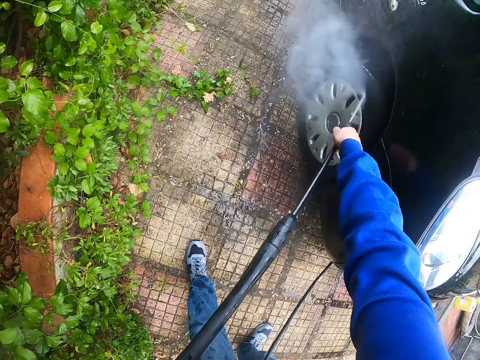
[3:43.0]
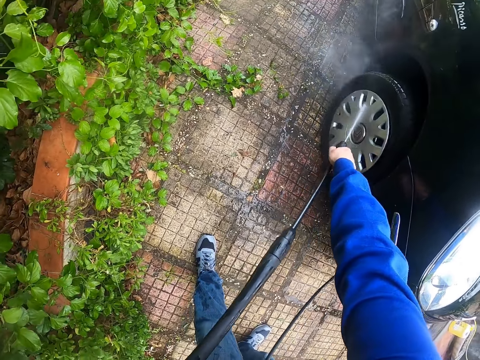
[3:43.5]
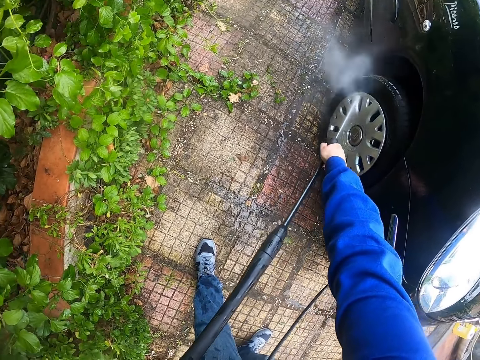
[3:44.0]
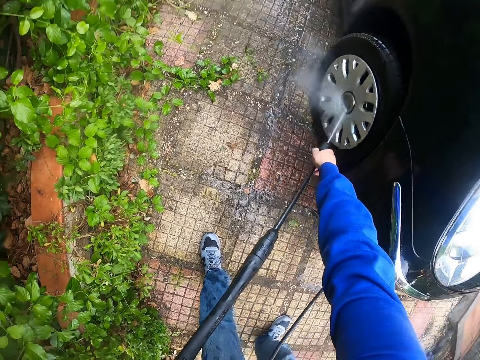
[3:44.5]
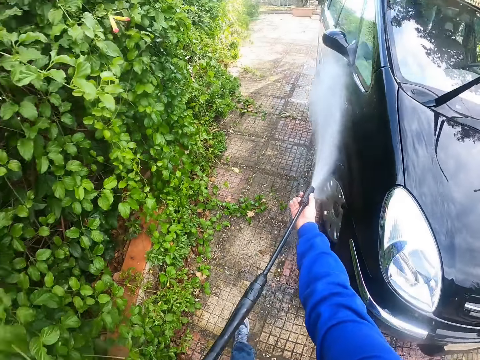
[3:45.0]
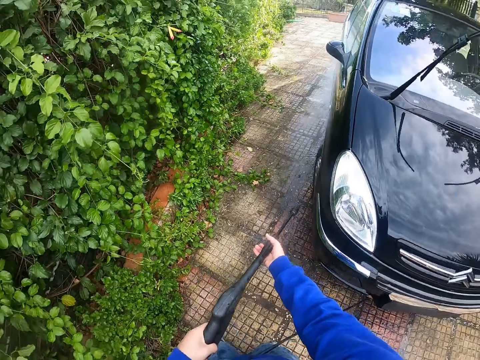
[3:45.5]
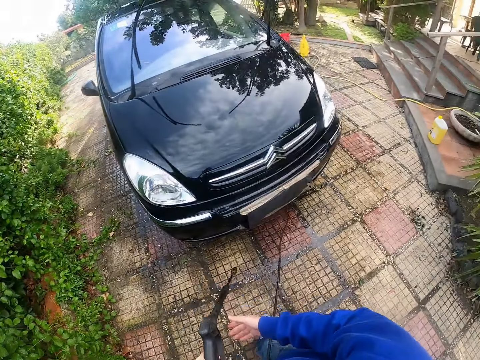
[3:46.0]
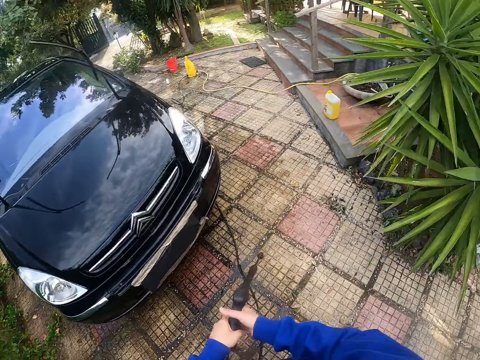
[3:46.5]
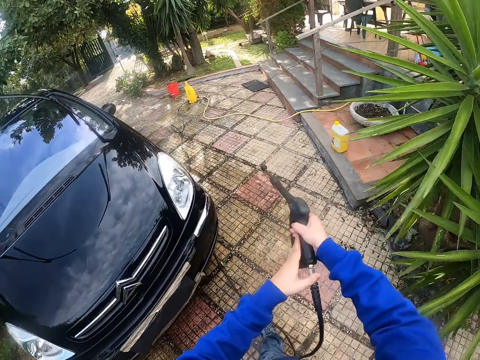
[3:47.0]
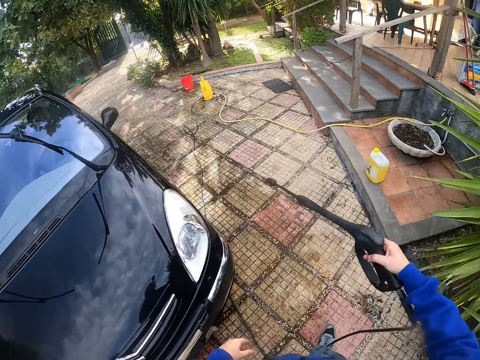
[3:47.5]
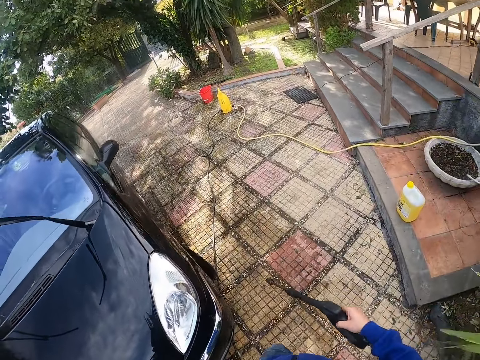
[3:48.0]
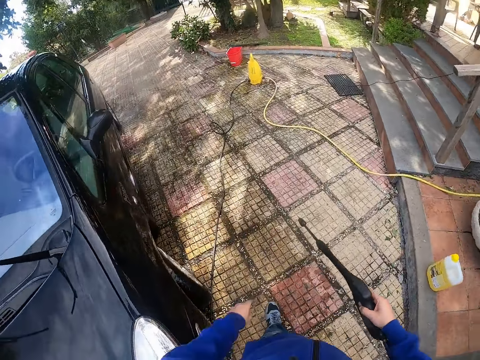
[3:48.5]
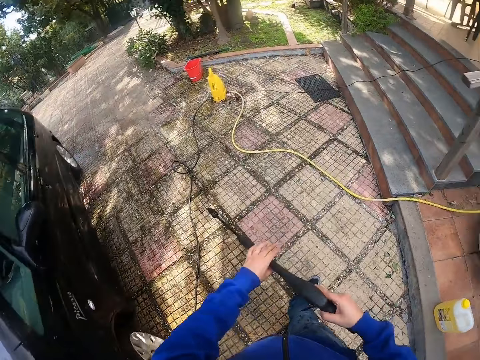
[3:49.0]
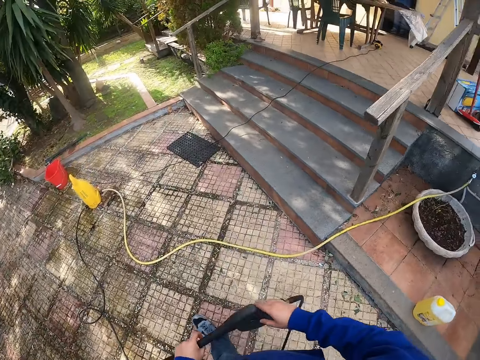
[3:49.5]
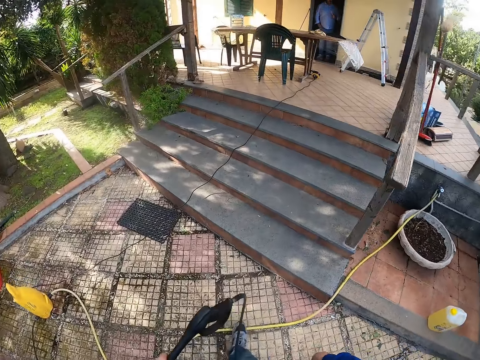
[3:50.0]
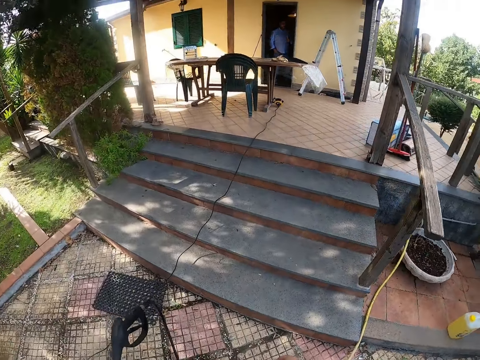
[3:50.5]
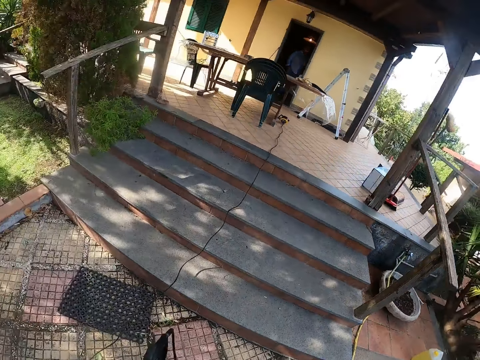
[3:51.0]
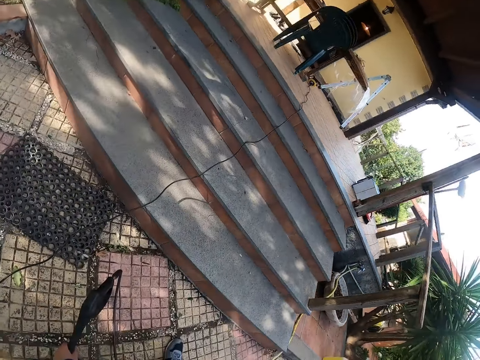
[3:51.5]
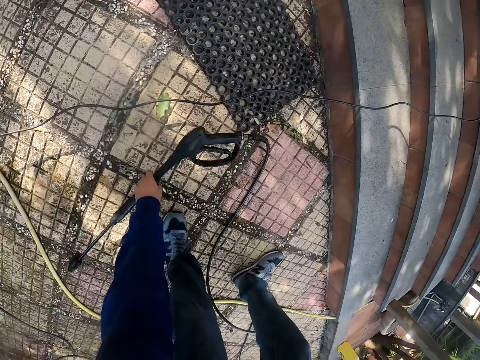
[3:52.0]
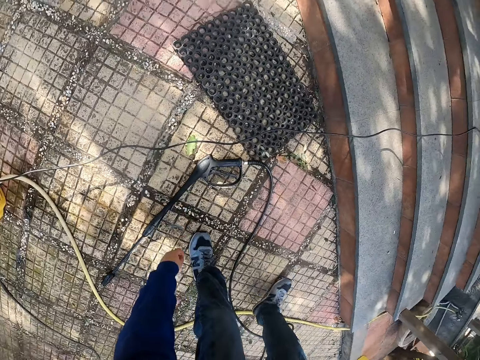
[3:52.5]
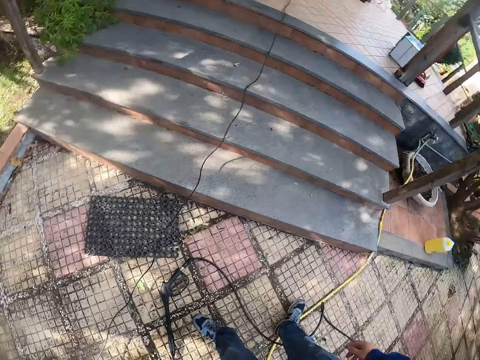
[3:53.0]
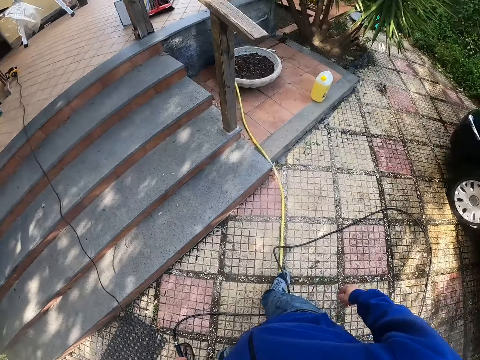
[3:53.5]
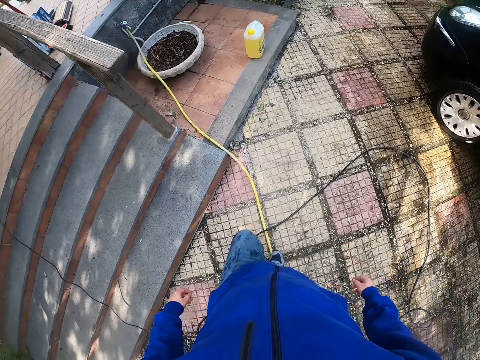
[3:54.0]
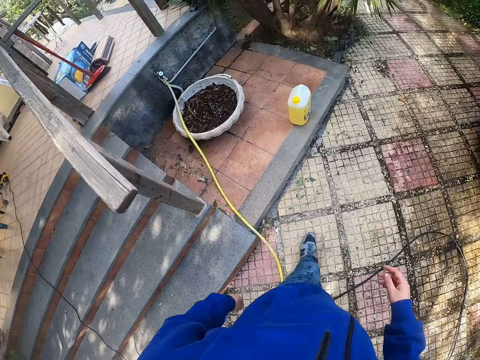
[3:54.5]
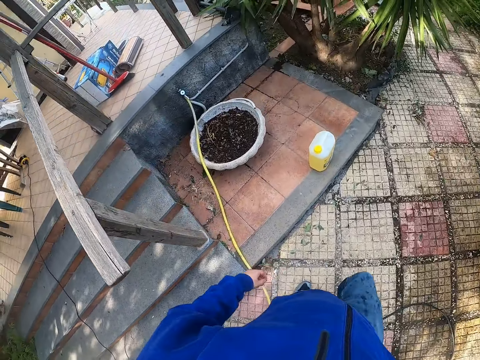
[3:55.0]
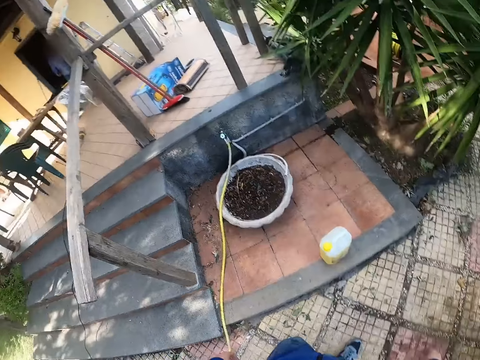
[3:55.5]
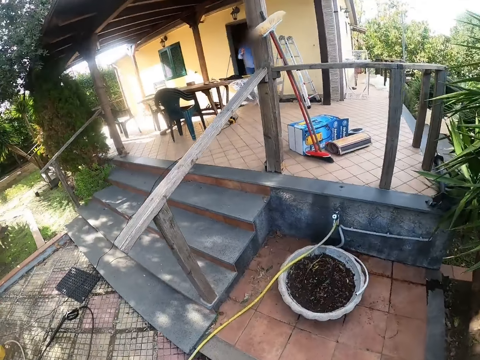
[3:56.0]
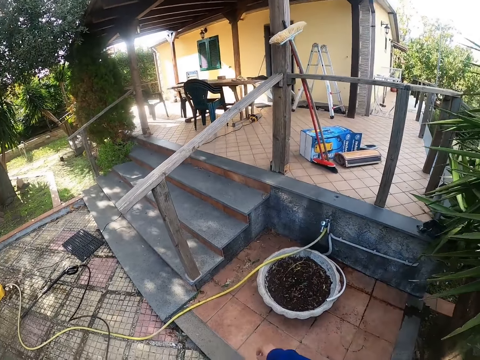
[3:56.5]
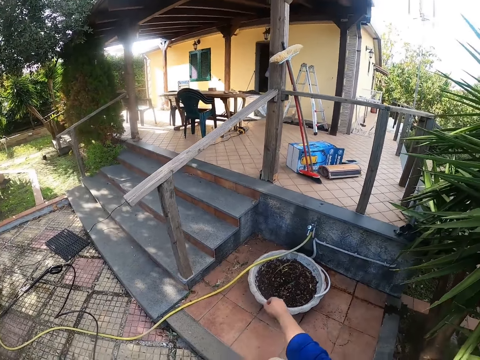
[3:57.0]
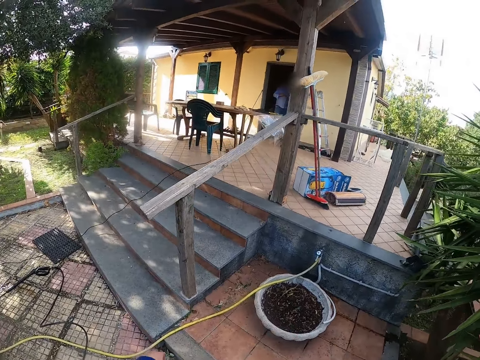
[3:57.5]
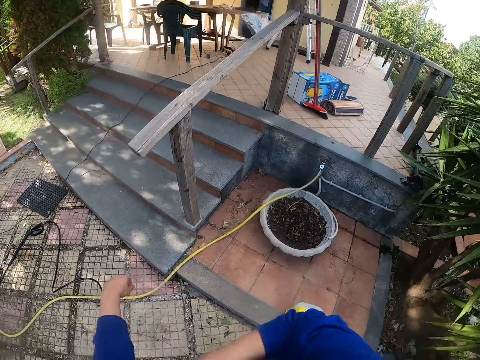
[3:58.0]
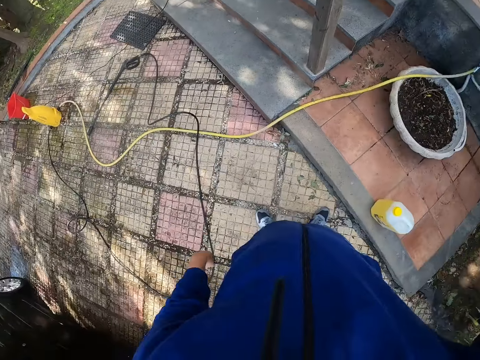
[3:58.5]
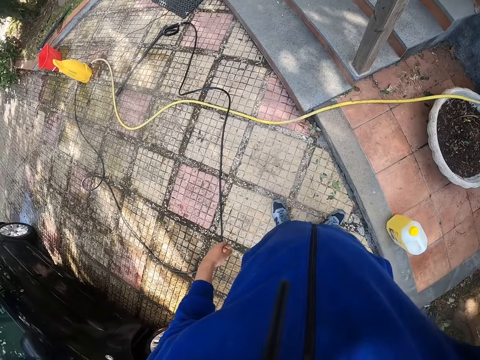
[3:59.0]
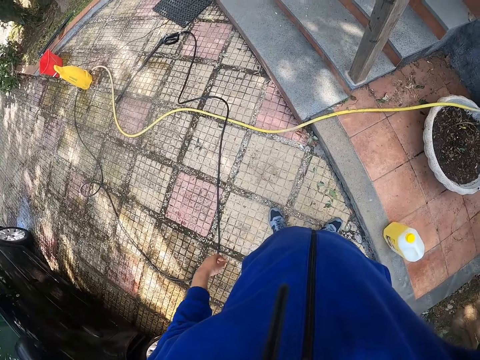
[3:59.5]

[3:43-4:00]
The camera wearer presses water out of the pressure washer with his hands on the car. He washes the car with the water gun. He switches the pressure sprayer in his hands off. He walks around the parking. He holds the pressure washer with his right hand and passes the pressure washer in his right hand to his left hand. He drops the pressure washer in his left hand on the floor. He walks around the parking. He walks around the parking again. He pulls up his sleeves with both hands.
